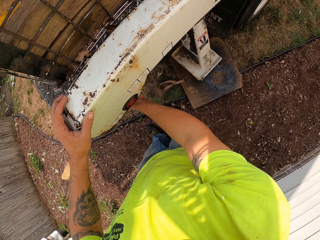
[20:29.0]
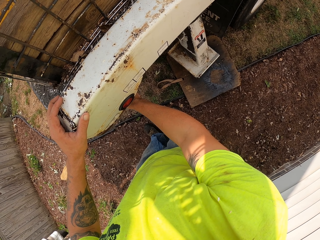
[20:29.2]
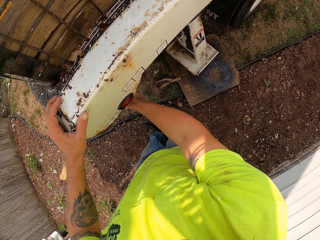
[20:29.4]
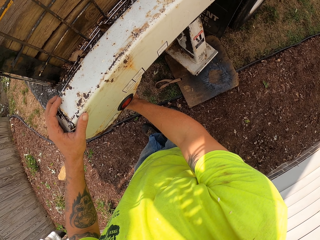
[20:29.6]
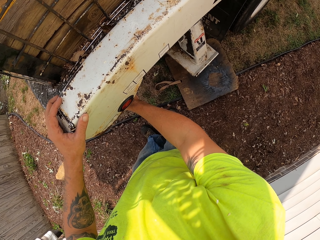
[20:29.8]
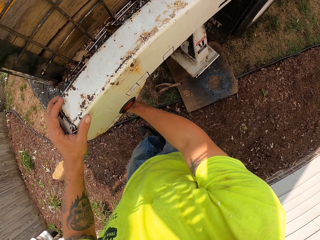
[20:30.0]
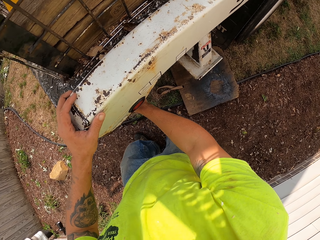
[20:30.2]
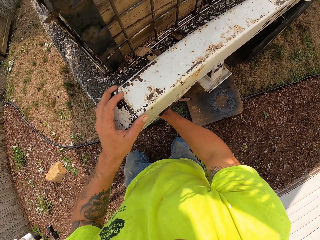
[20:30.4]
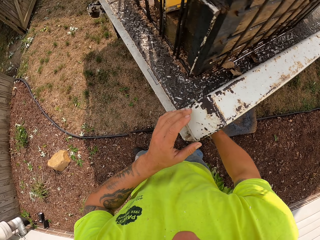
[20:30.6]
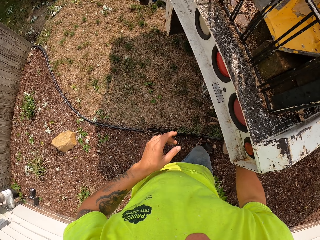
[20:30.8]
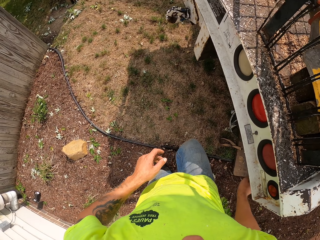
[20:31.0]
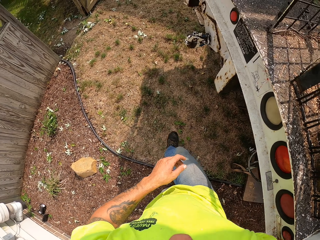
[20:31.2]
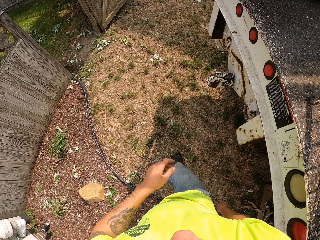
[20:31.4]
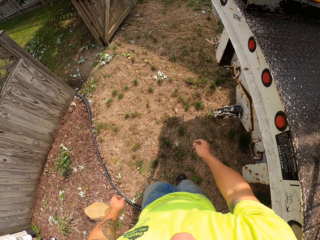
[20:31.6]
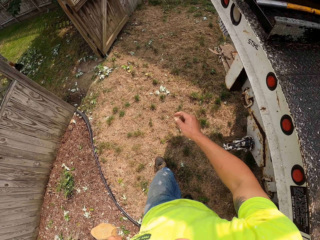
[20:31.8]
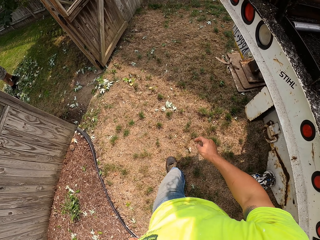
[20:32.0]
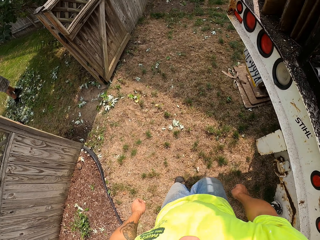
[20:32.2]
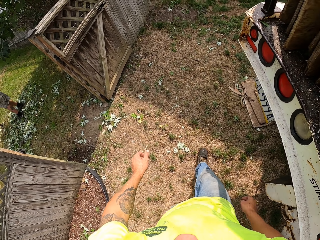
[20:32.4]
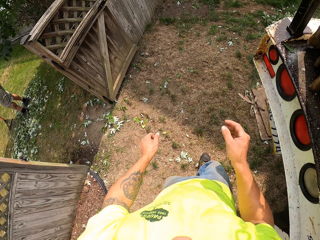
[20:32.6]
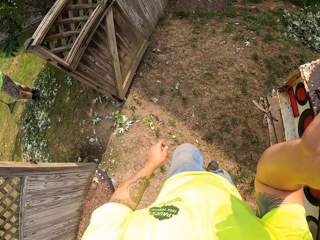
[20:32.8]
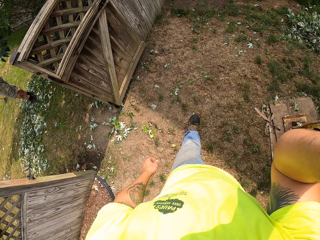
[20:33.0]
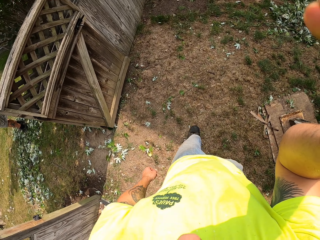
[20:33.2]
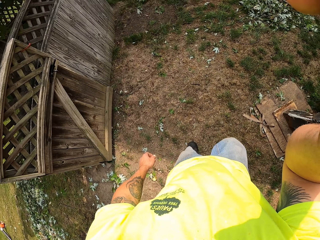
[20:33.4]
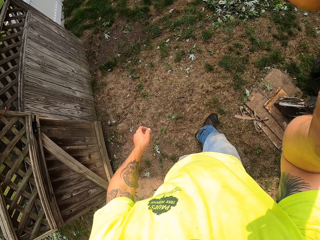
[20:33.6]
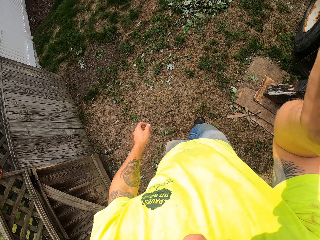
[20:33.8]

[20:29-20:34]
The camera wearer removes his right hand. He walks. He touches a camera on his head with his right hand. He lifts his right hand.
